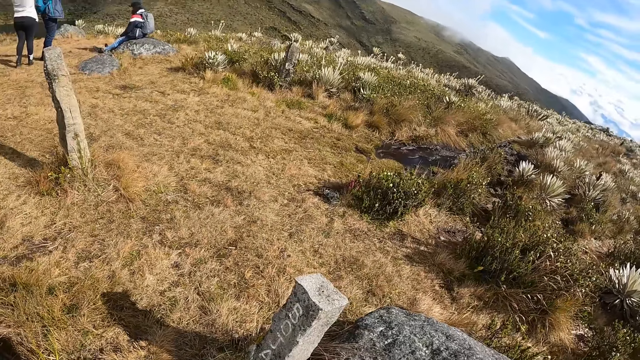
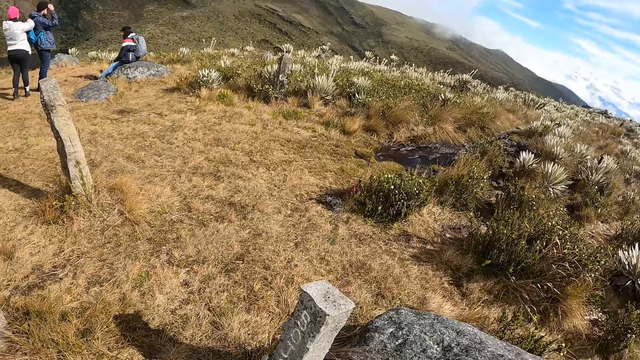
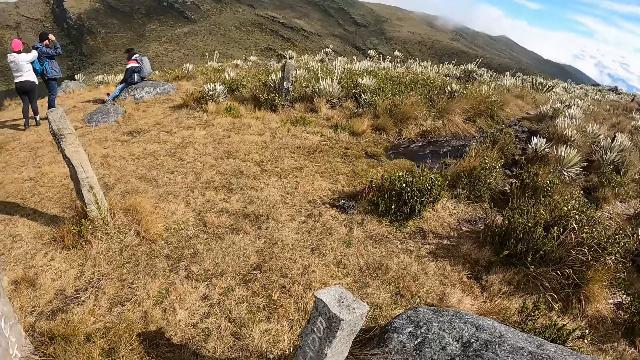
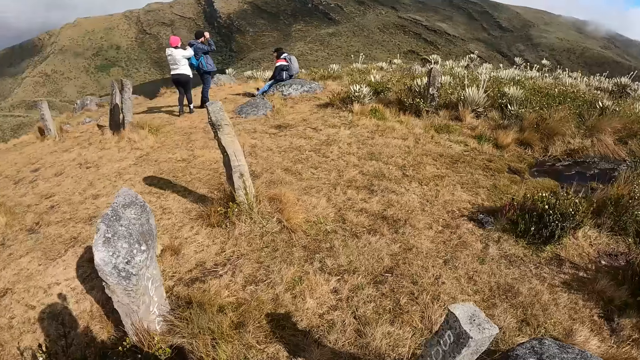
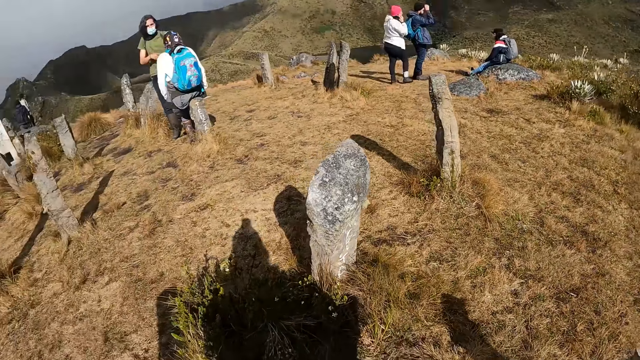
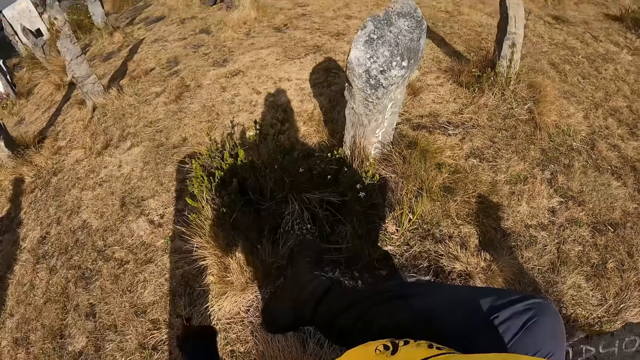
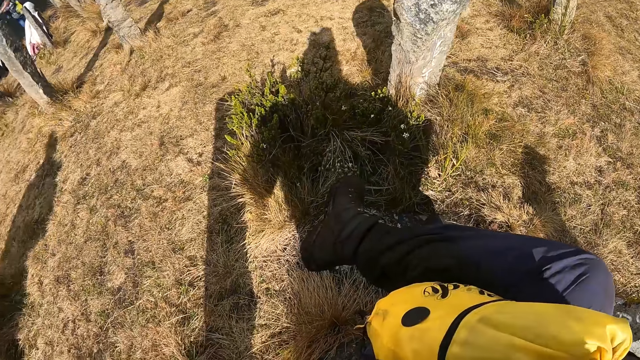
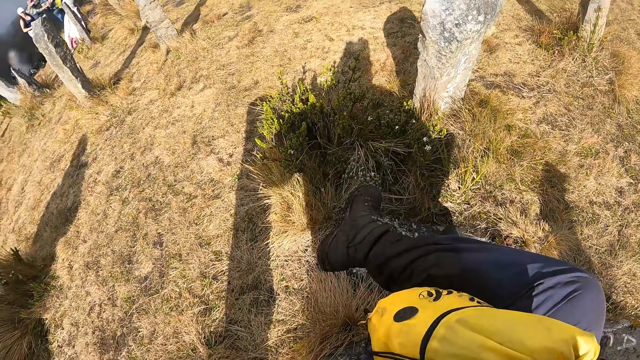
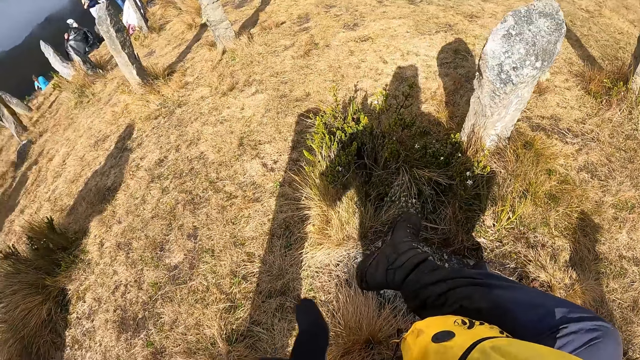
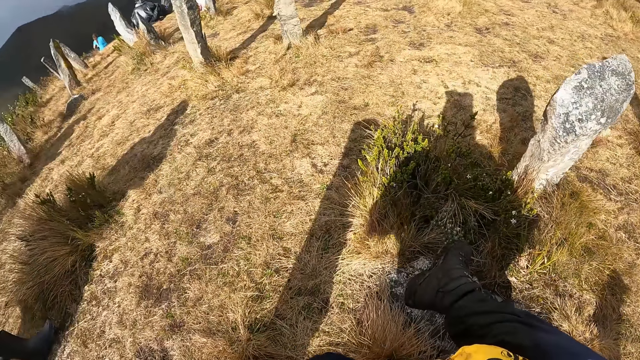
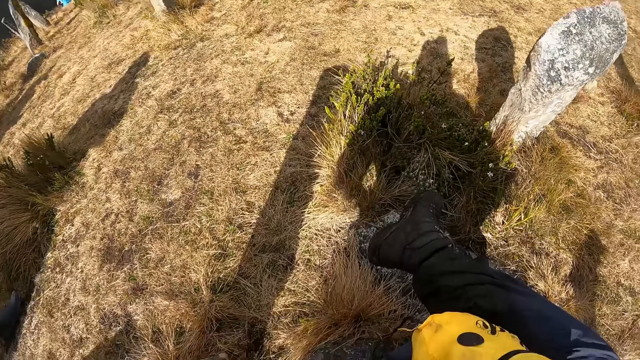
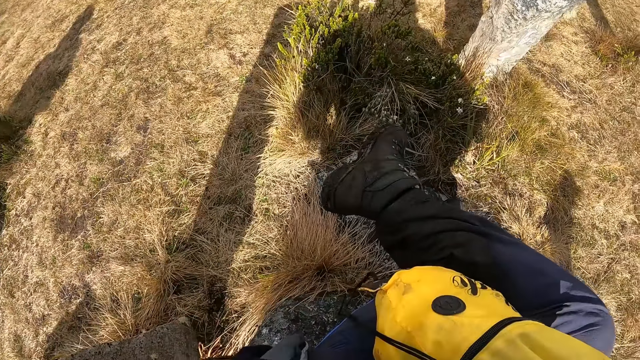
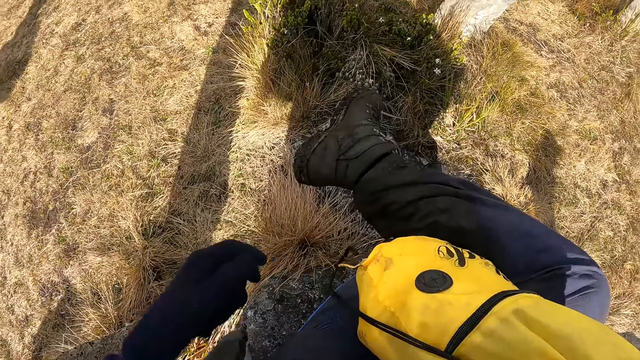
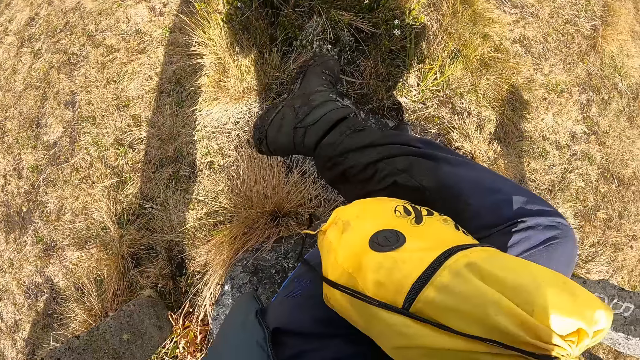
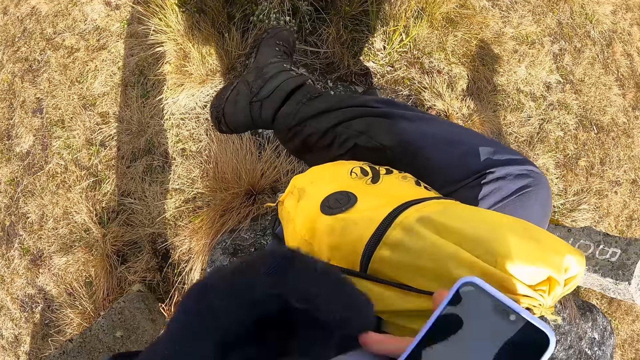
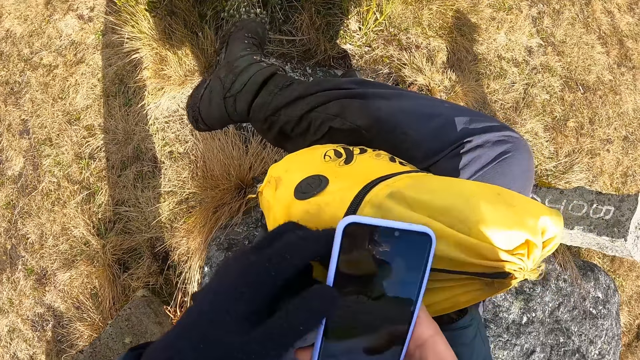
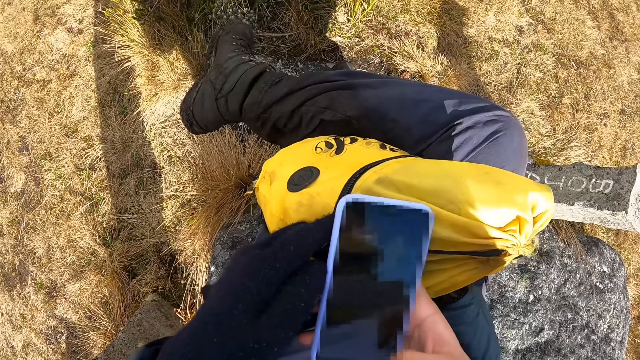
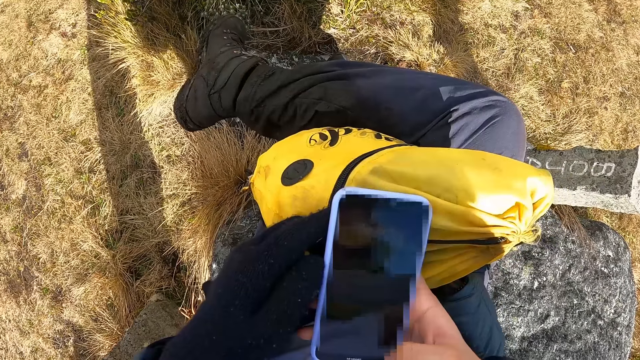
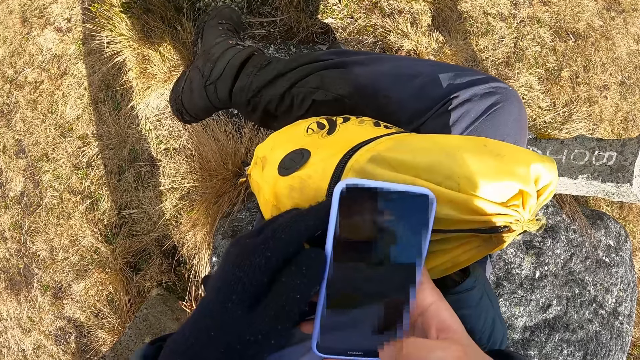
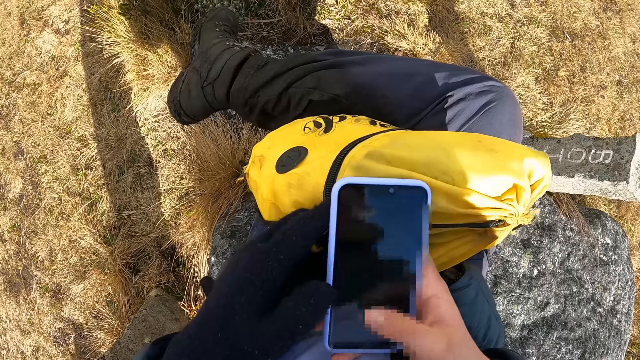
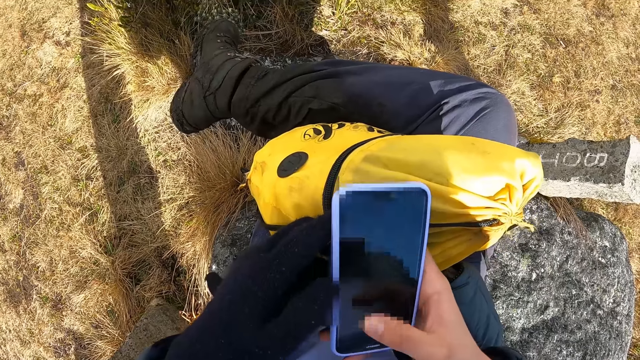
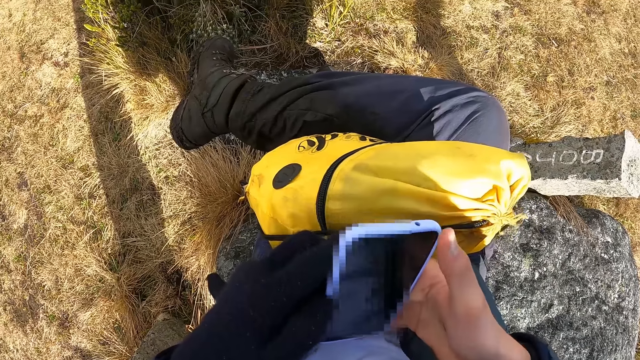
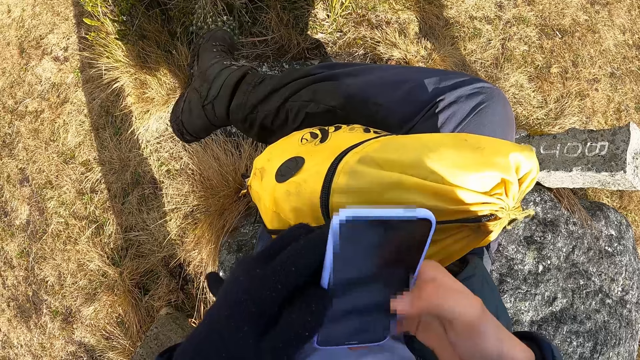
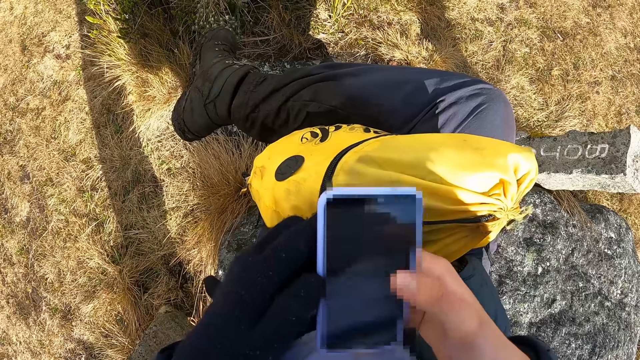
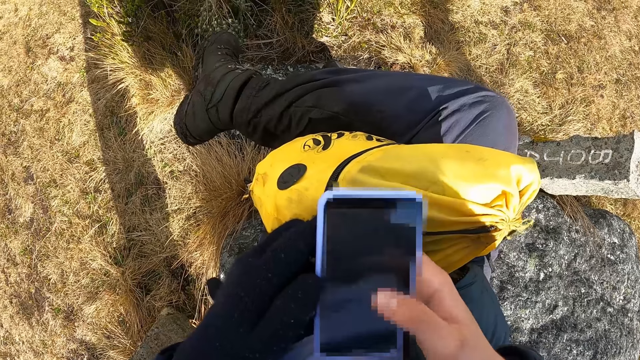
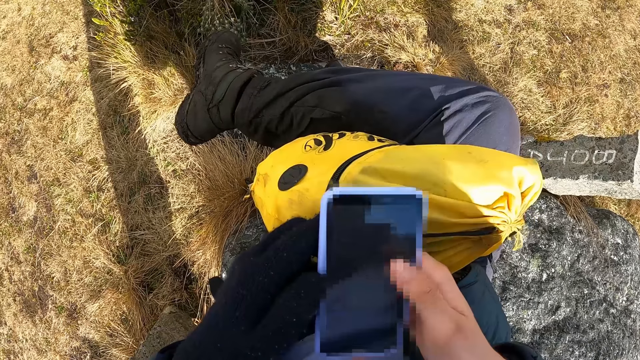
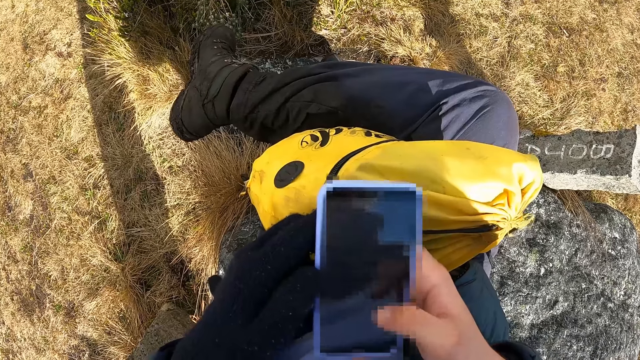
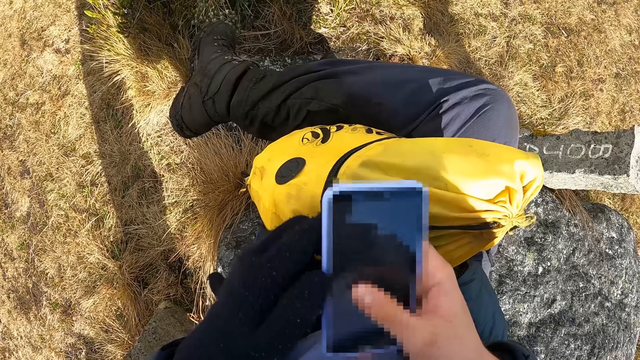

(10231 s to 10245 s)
The camera wearer turns around the hill. He removes the hand gloves. He looks around the hill. He picks up his phone. He looks at the phone. He uses the phone. He browses the phone.

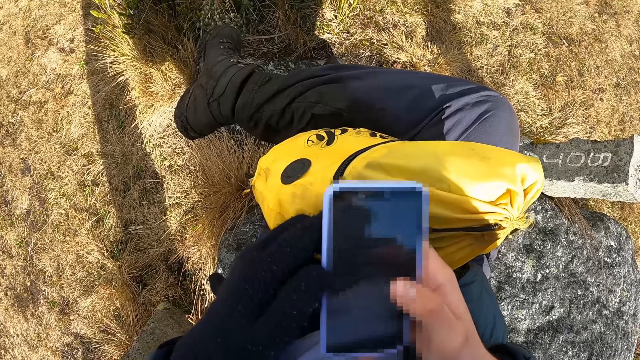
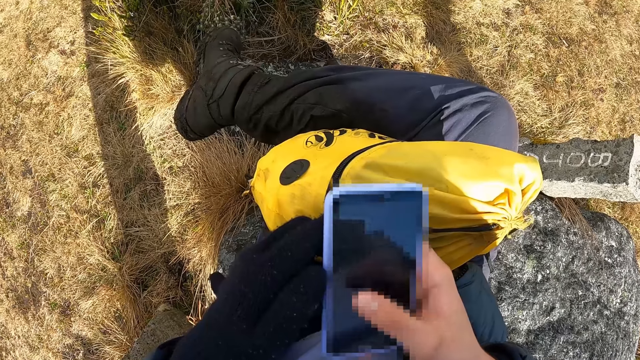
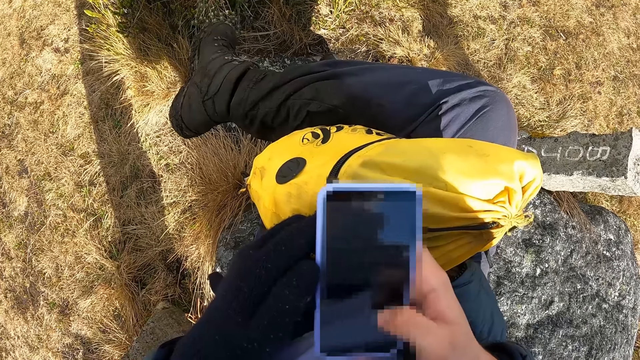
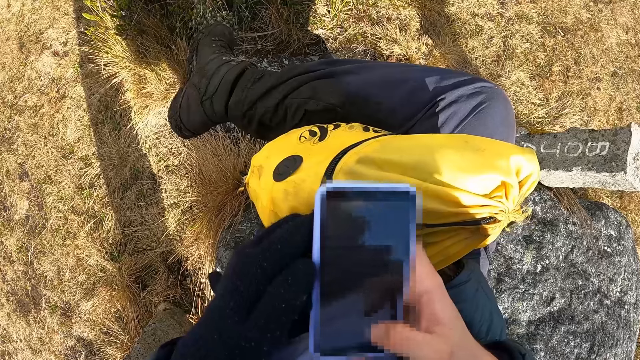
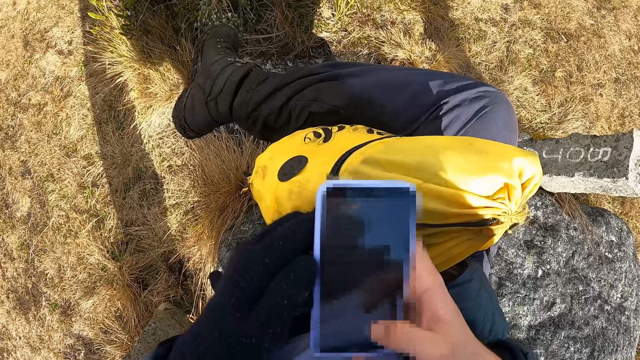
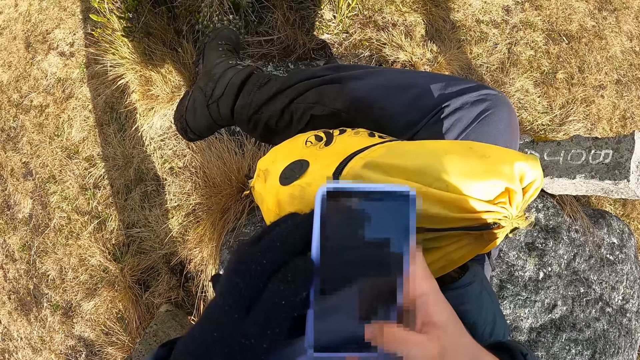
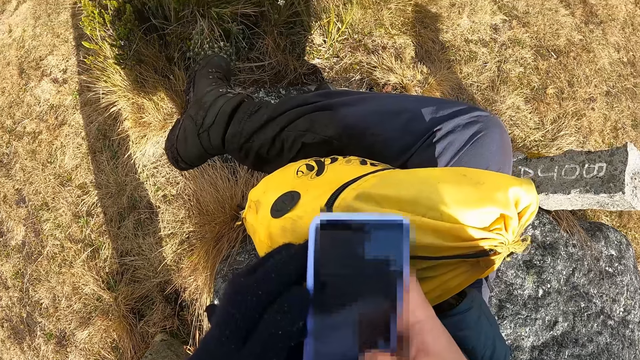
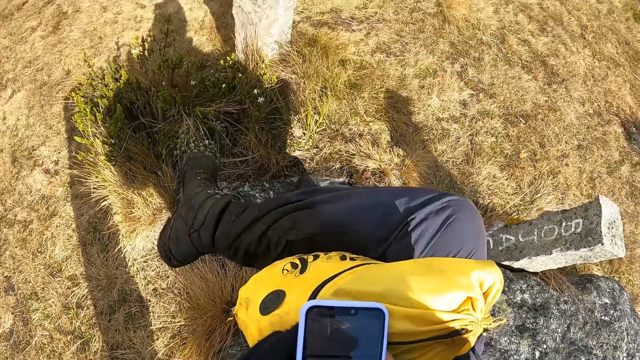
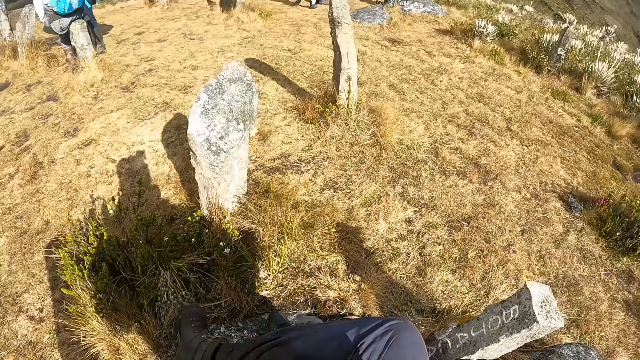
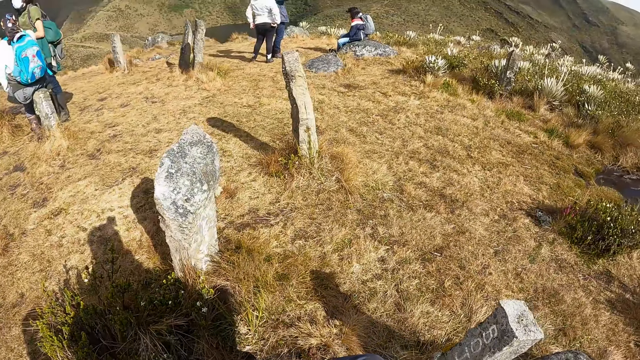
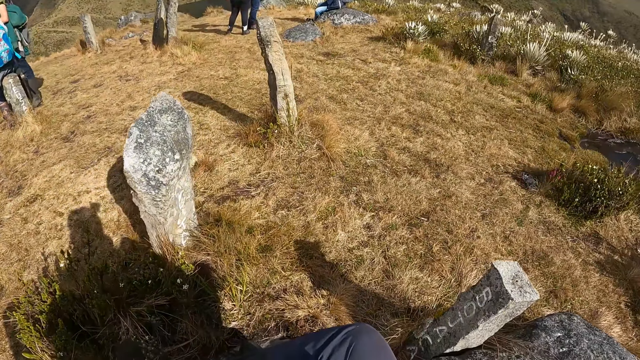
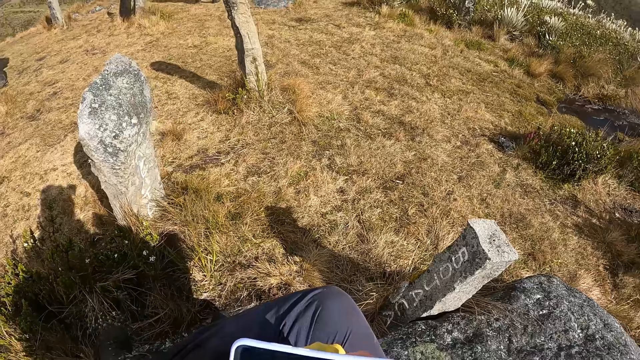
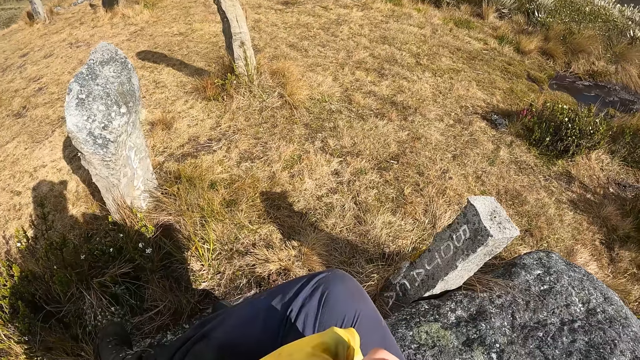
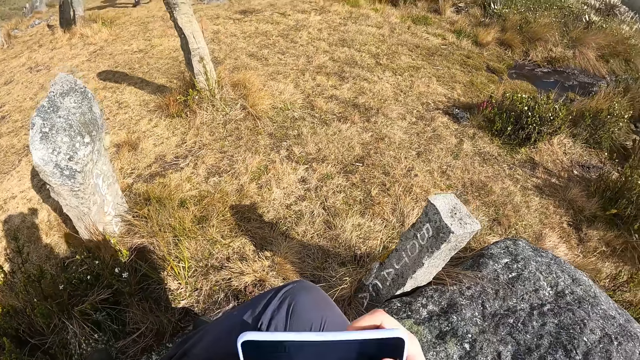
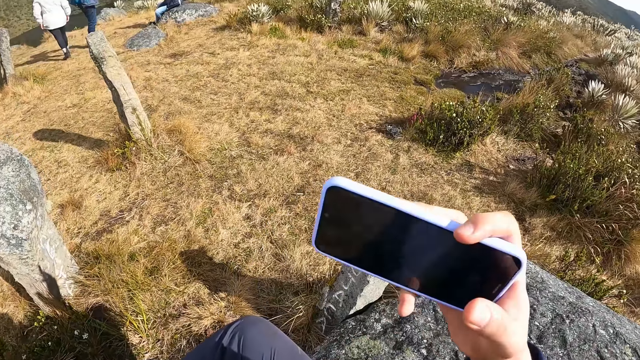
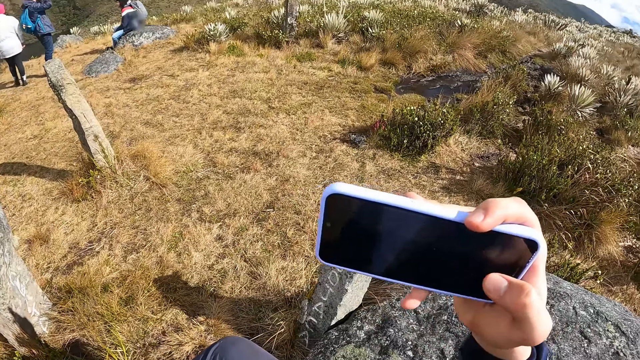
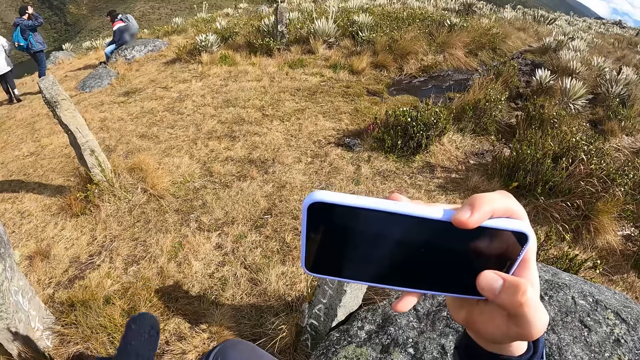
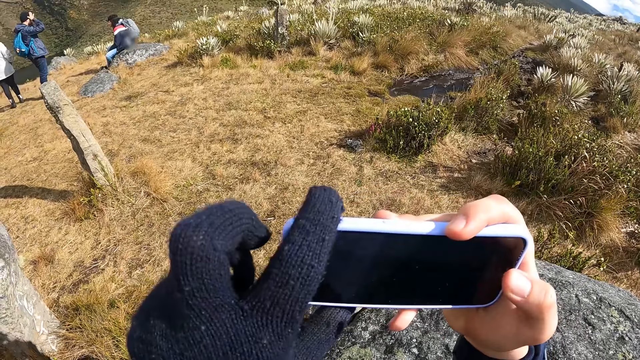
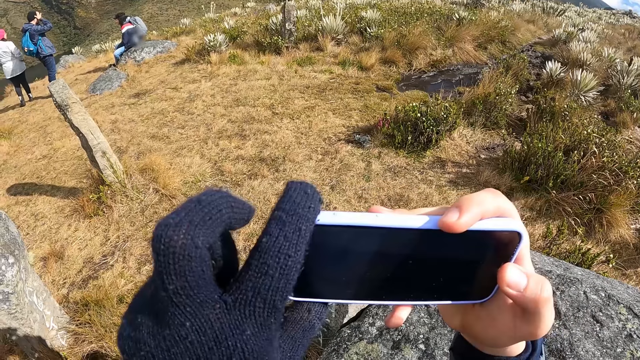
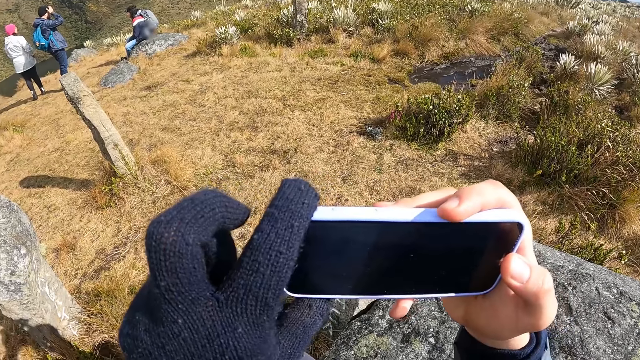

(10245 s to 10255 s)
The camera wearer turns around the hill. He captures the vegetation on the hill with his phone.
